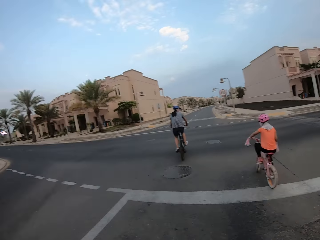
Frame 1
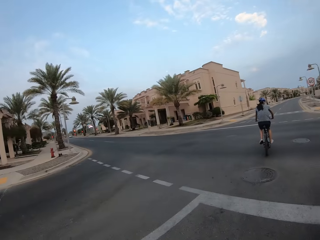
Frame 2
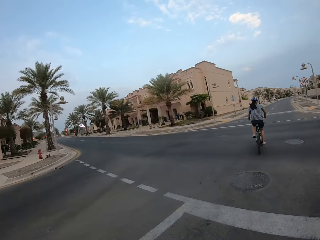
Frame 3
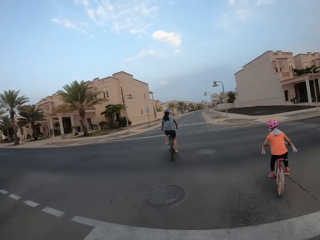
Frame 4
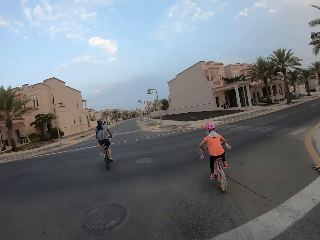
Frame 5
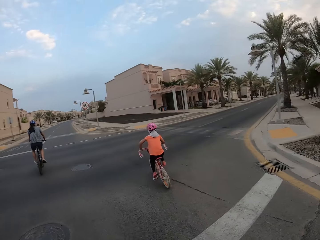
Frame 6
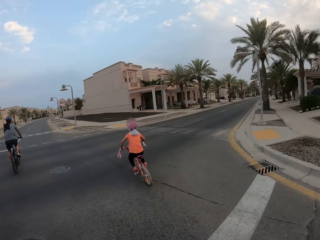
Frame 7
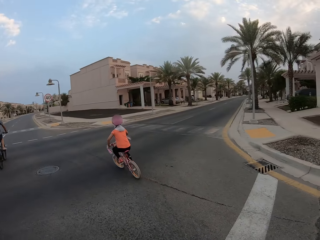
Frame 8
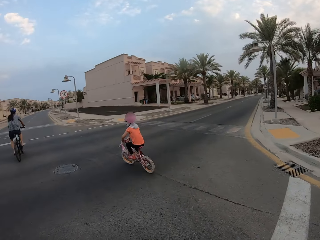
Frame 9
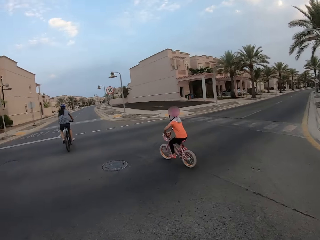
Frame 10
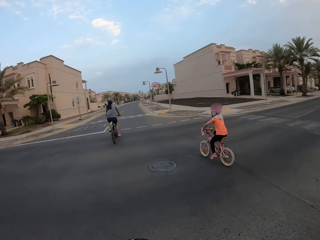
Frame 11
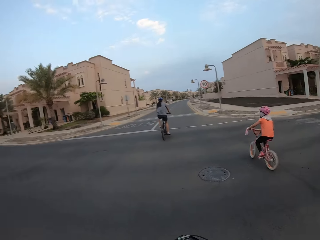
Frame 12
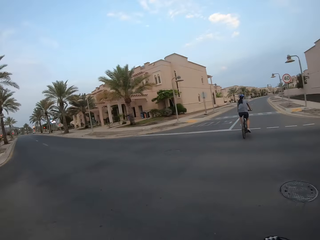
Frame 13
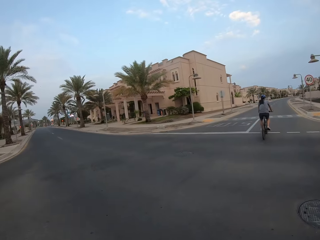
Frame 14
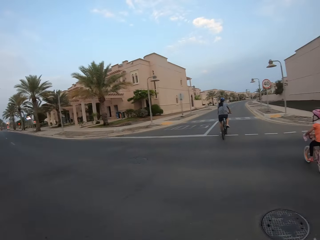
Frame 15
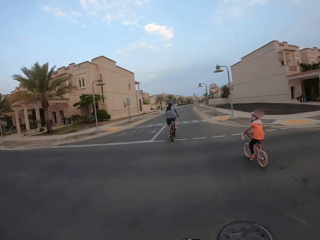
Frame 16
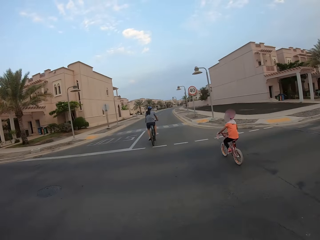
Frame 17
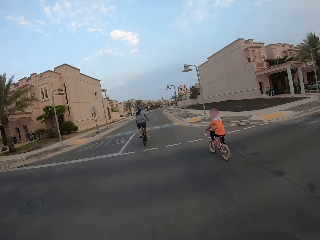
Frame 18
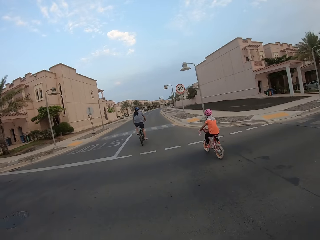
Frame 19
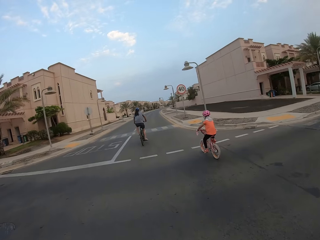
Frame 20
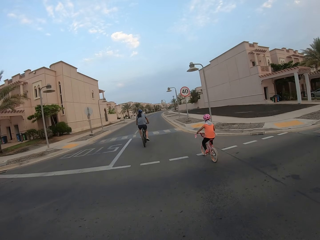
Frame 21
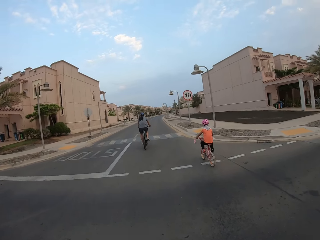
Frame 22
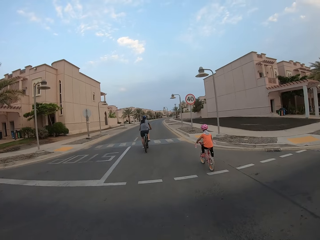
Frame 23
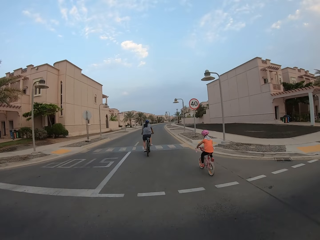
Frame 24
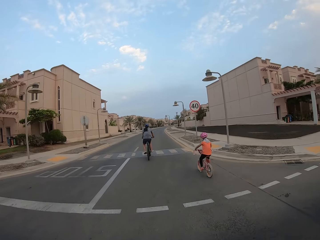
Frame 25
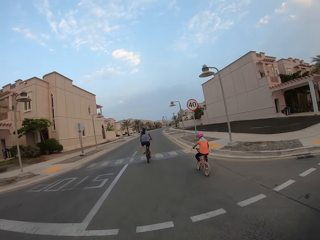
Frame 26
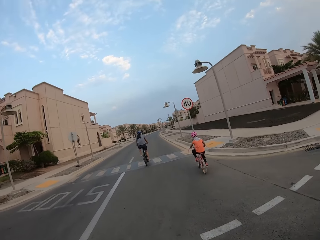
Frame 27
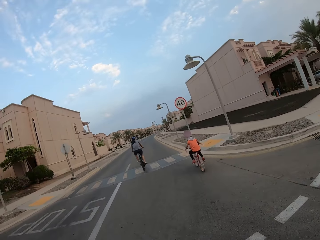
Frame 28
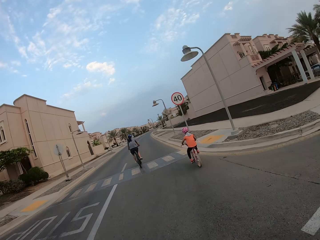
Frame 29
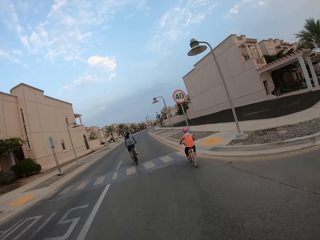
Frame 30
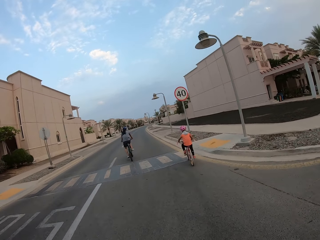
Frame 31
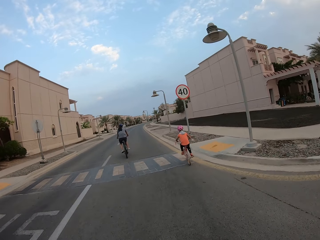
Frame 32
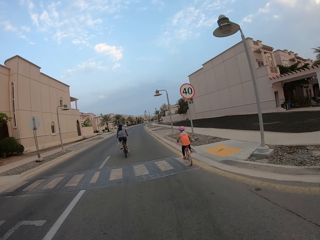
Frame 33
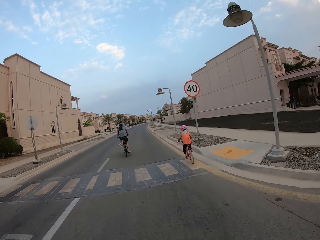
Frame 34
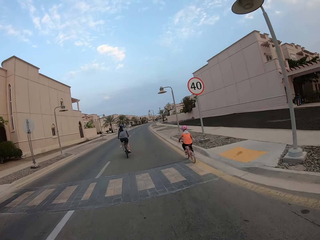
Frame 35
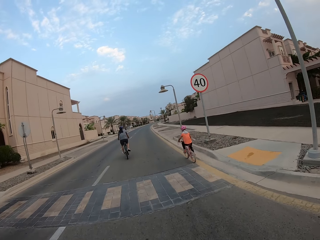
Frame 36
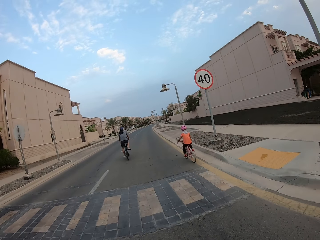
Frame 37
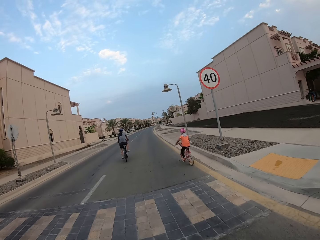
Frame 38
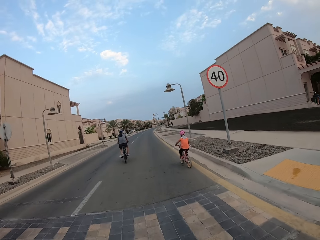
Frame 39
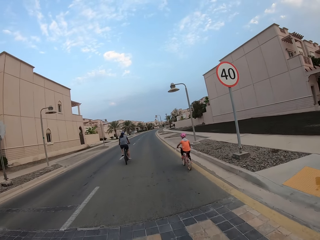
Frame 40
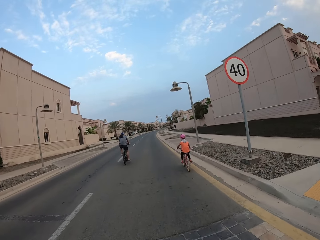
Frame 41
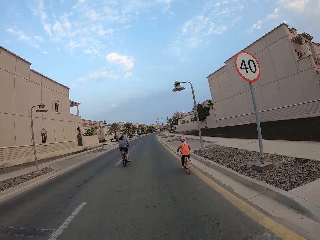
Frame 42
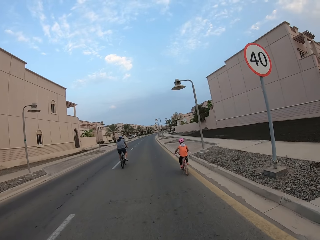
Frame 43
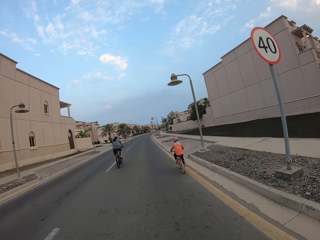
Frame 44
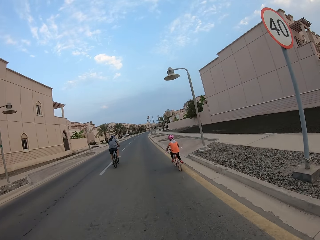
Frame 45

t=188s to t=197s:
The camera wearer looks to the left and right sides. They cycle along the path.

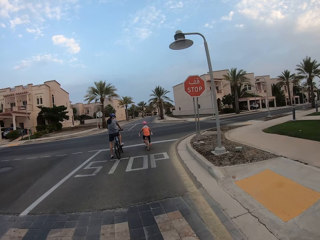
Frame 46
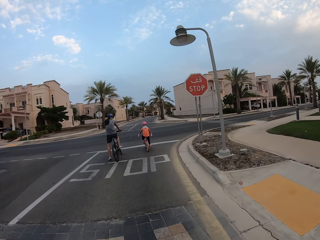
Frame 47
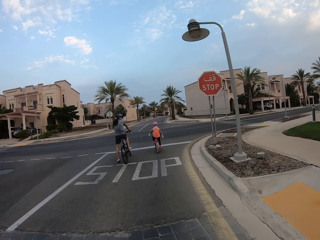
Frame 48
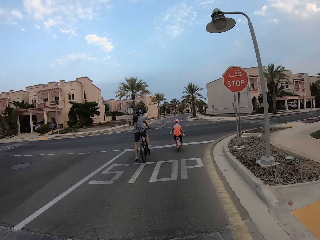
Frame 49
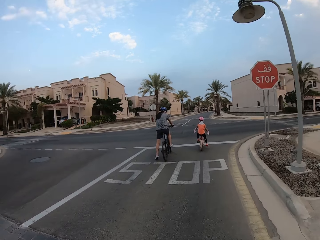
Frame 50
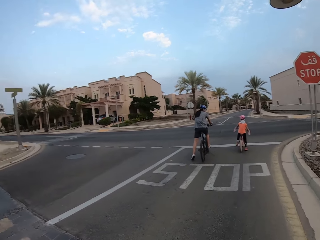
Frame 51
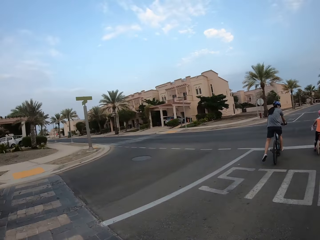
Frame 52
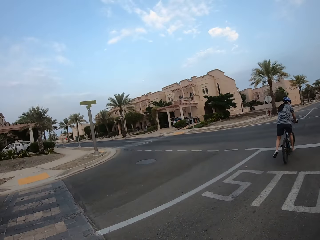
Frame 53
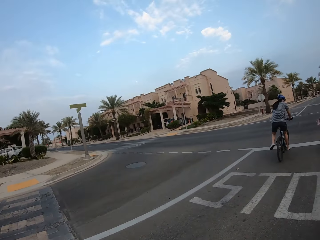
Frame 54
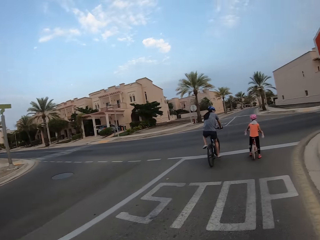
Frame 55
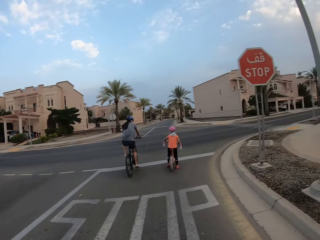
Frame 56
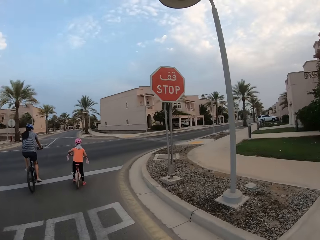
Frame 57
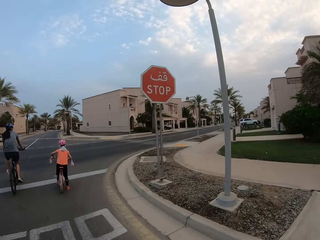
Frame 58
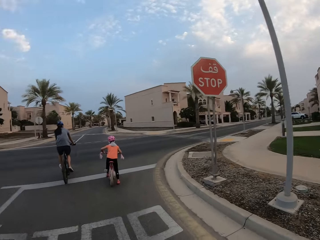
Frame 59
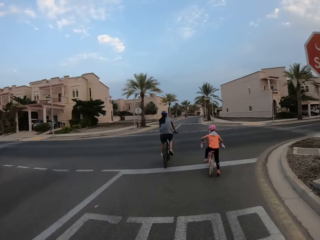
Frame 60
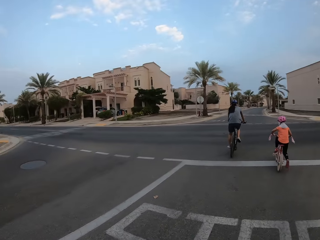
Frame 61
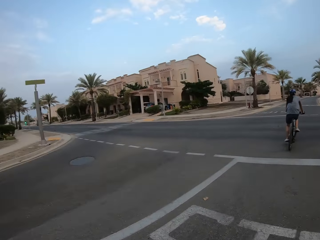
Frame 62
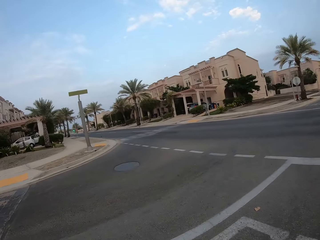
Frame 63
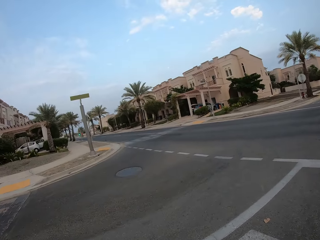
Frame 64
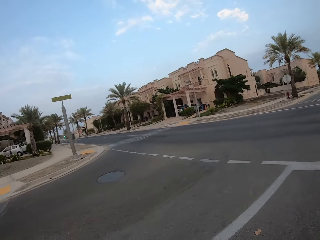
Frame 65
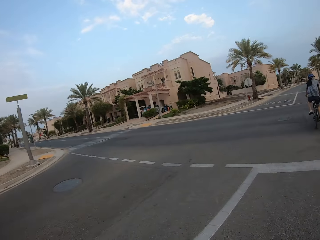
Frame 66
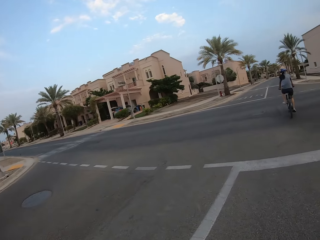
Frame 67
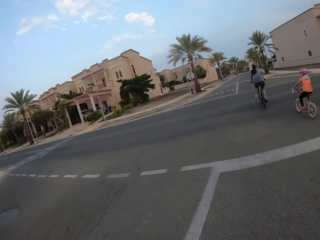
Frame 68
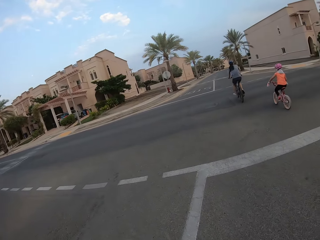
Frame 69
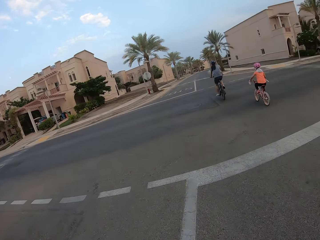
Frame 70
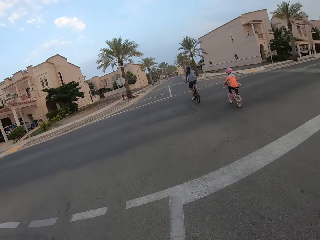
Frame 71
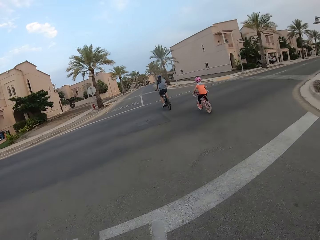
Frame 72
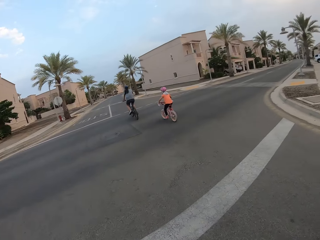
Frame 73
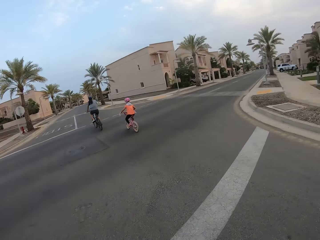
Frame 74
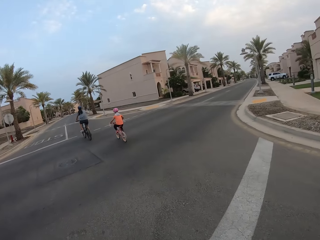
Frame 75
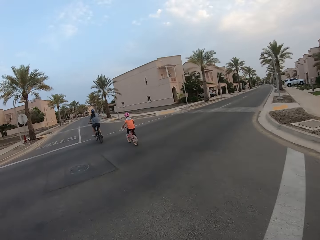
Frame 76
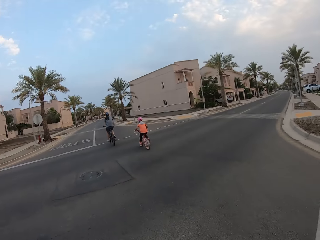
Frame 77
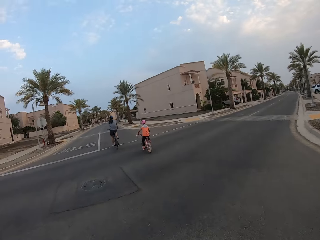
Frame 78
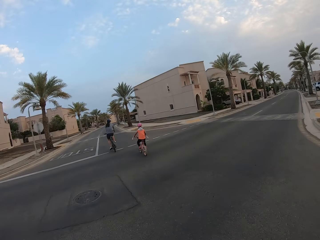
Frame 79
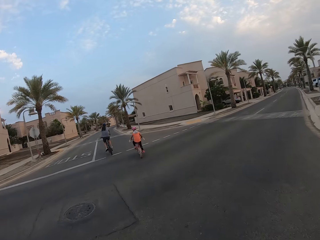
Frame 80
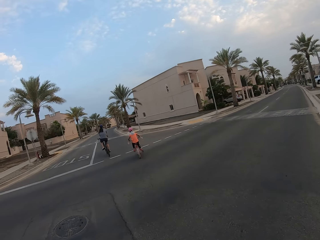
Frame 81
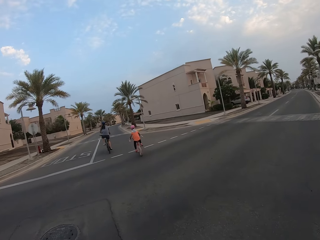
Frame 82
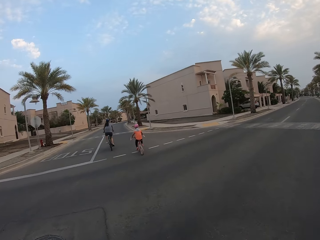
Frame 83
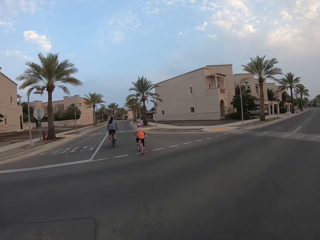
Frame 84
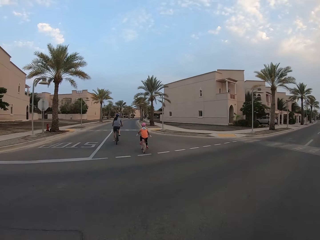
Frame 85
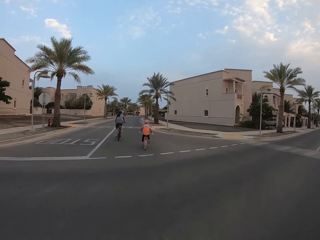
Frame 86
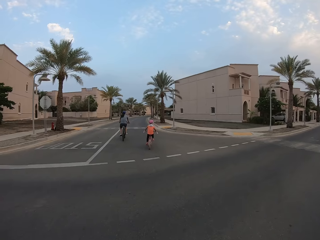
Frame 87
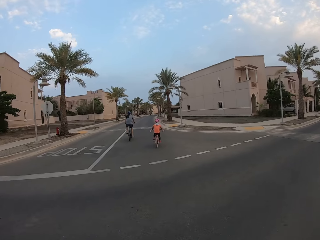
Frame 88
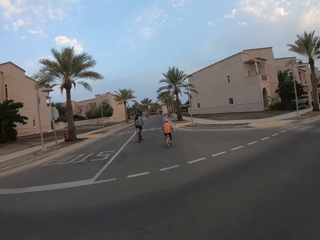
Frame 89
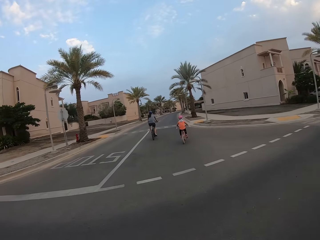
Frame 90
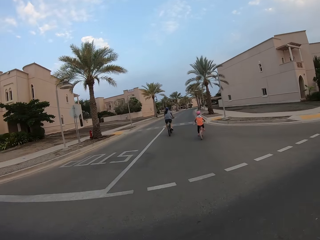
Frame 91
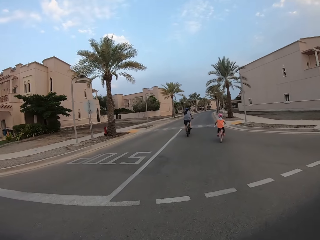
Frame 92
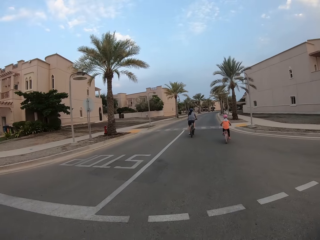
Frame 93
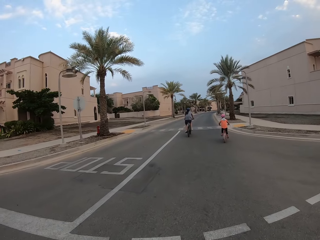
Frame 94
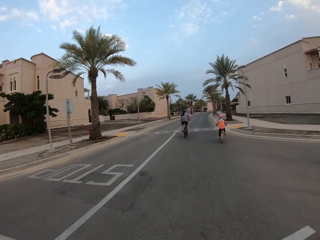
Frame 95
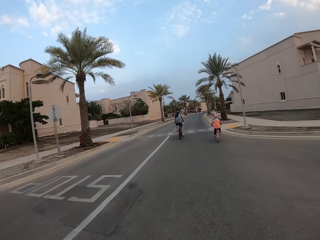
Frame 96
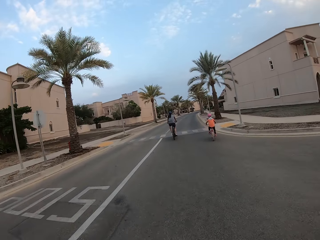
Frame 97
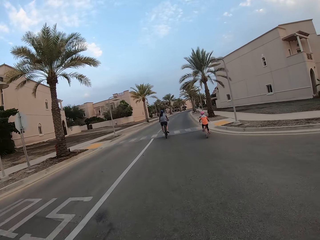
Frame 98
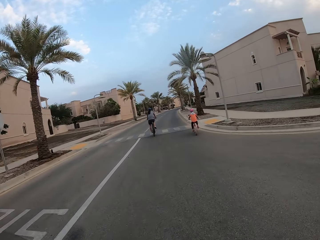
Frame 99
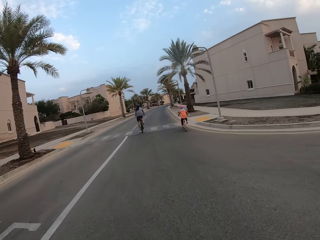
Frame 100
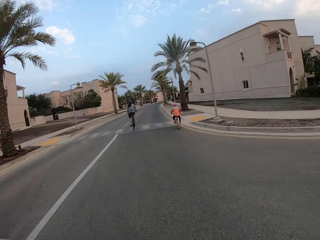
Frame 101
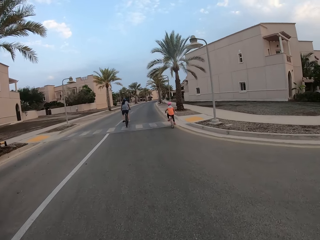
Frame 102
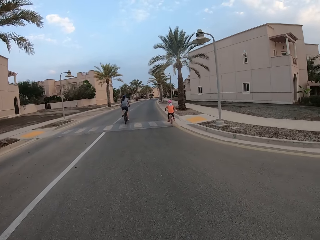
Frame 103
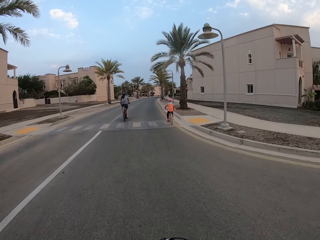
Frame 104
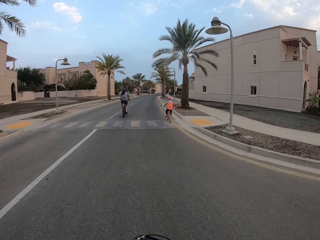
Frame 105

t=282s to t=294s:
The camera wearer stops to look at the left and right sides of the road. They cycle along the road.
